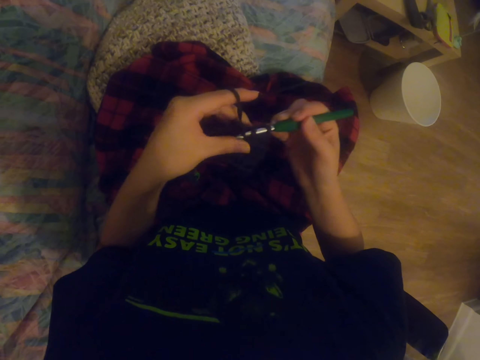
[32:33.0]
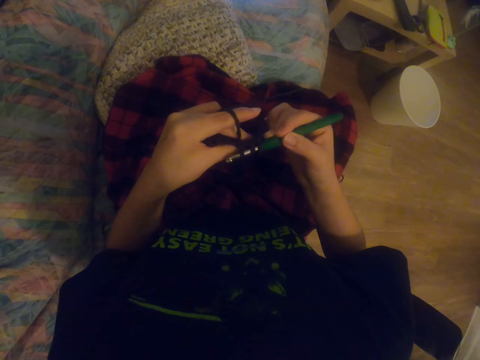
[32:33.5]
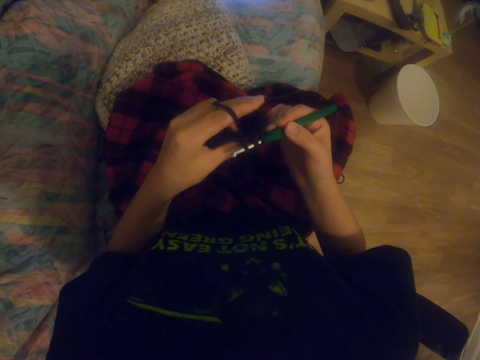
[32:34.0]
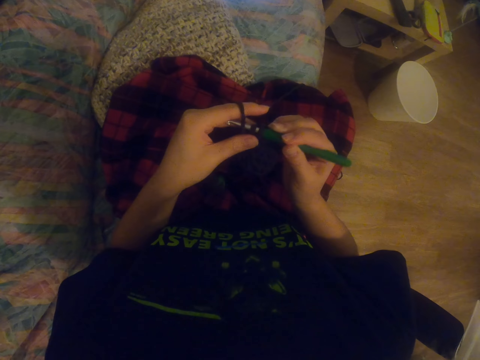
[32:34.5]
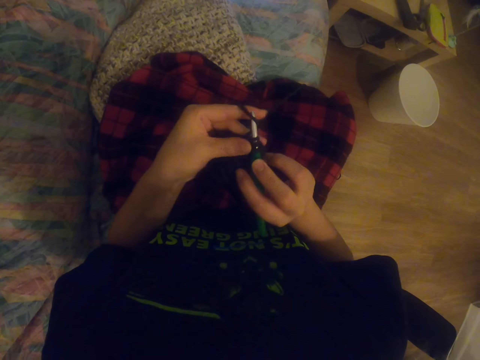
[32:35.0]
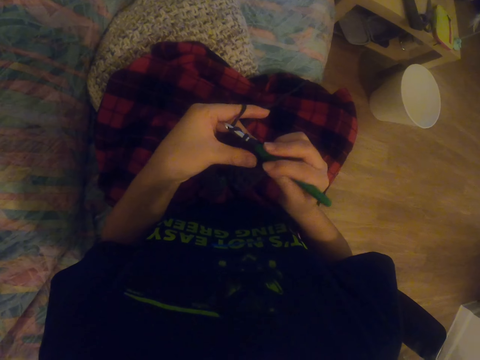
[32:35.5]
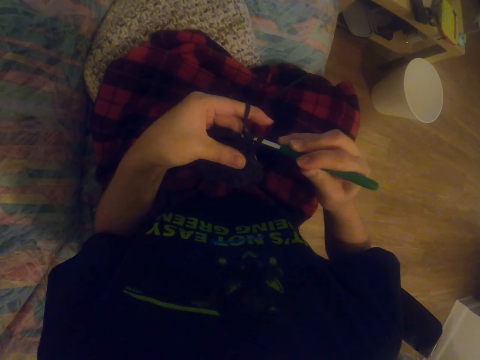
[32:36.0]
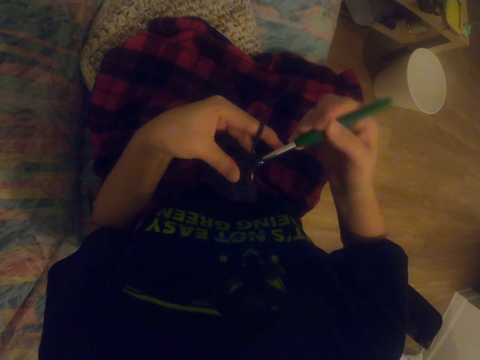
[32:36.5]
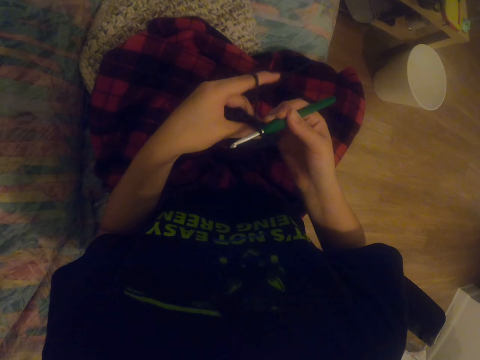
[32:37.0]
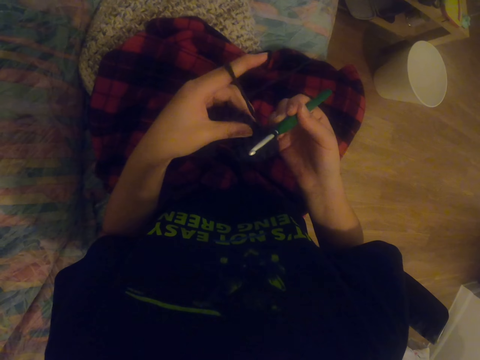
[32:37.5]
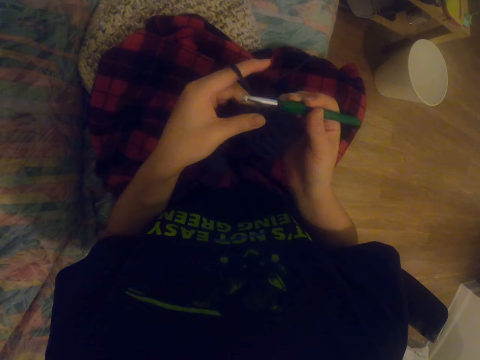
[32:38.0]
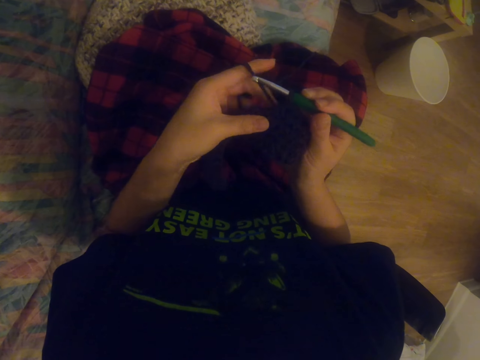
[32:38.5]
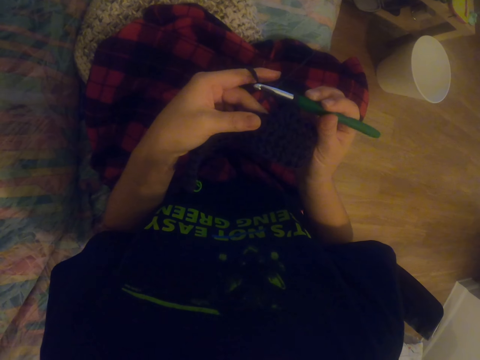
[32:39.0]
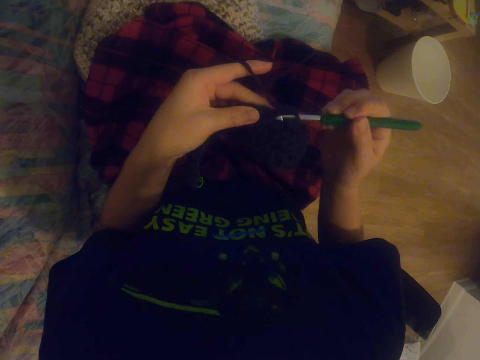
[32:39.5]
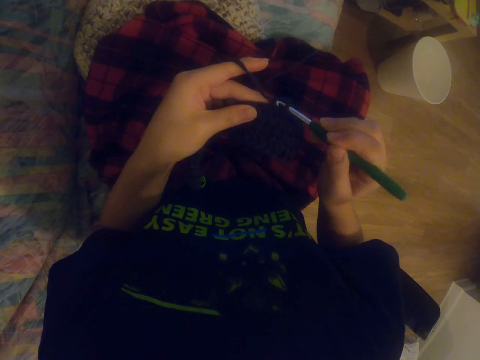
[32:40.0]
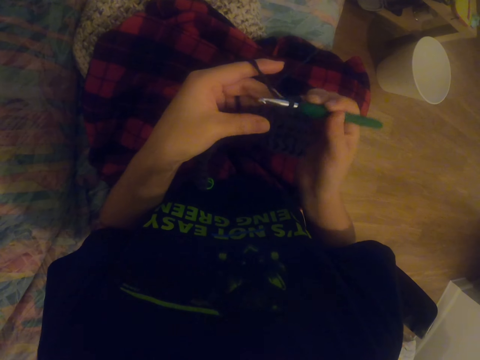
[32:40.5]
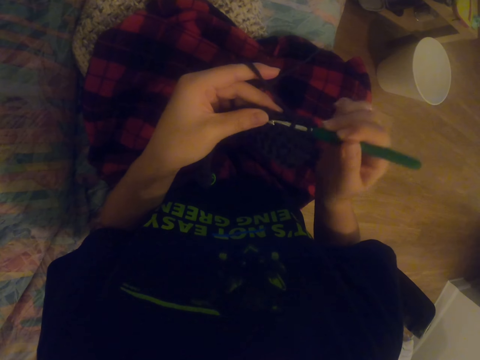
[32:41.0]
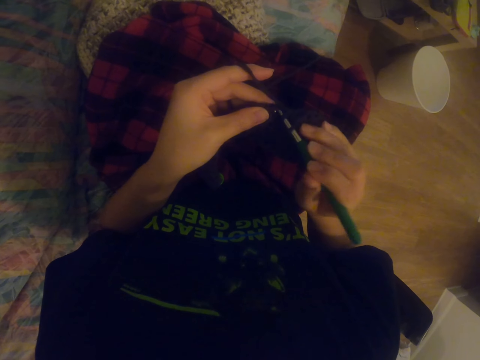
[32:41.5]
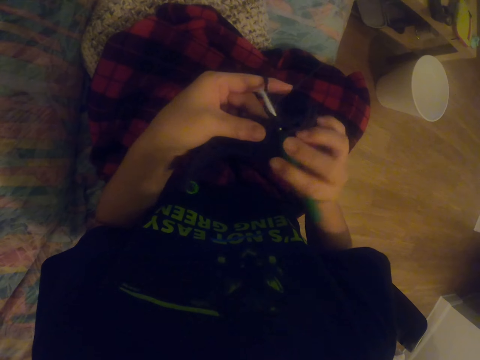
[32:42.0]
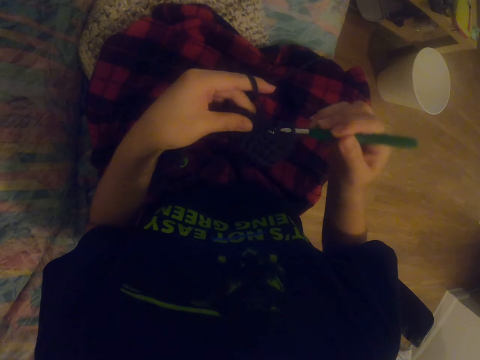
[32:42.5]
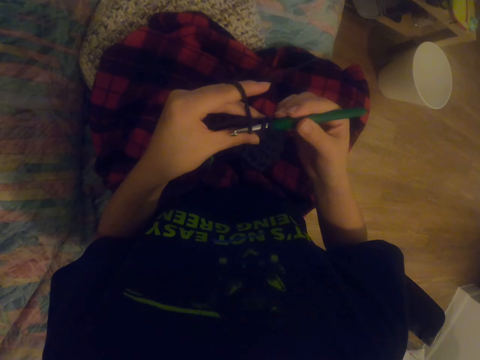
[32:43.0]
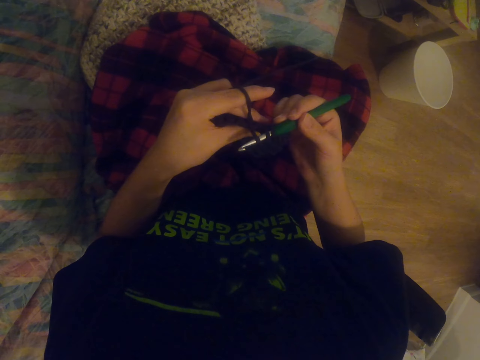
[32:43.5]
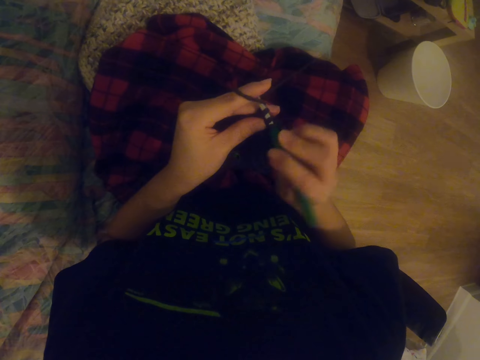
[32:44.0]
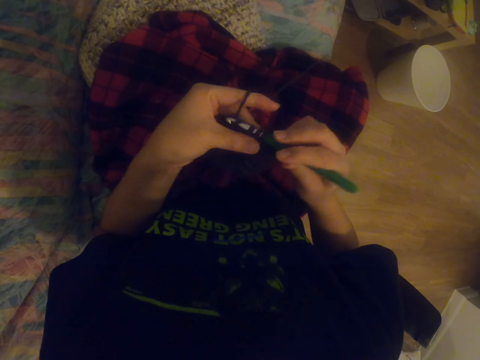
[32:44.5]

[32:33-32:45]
The camera wearer knits the garment with the knitting needle. They do so repeatedly.

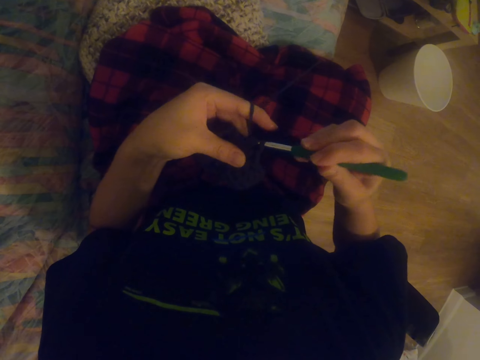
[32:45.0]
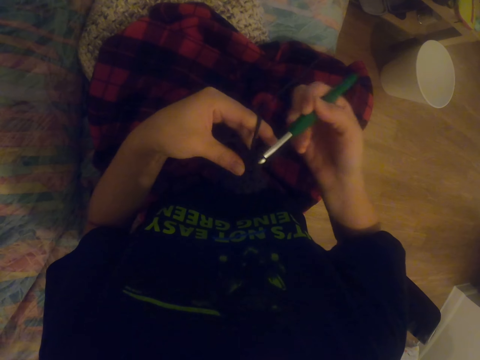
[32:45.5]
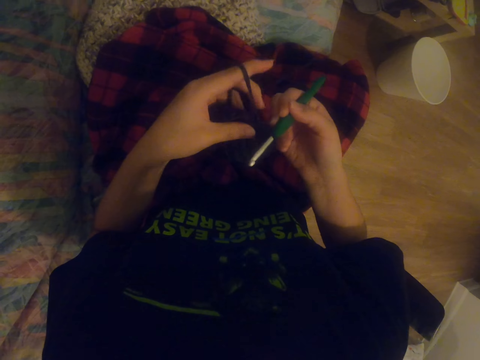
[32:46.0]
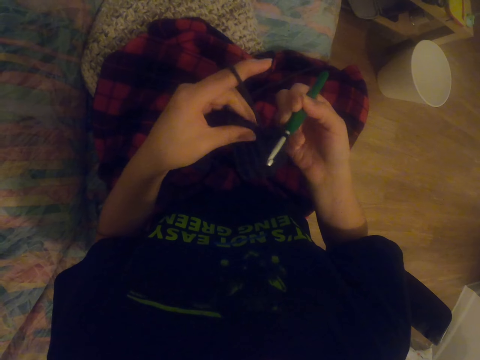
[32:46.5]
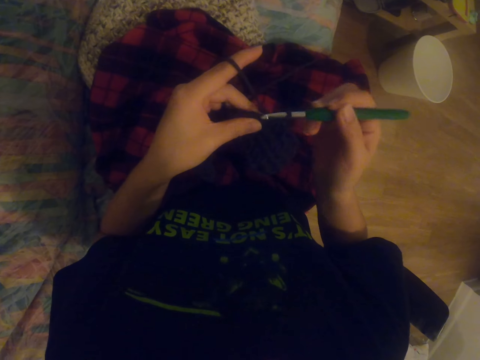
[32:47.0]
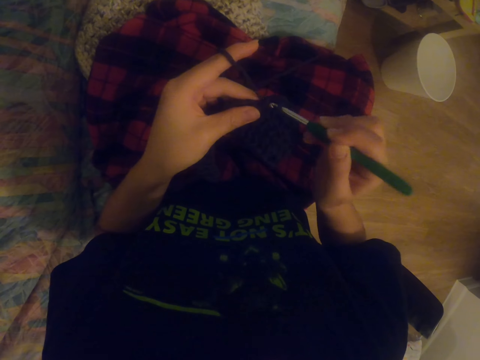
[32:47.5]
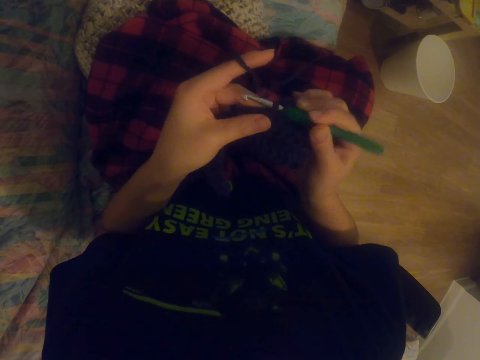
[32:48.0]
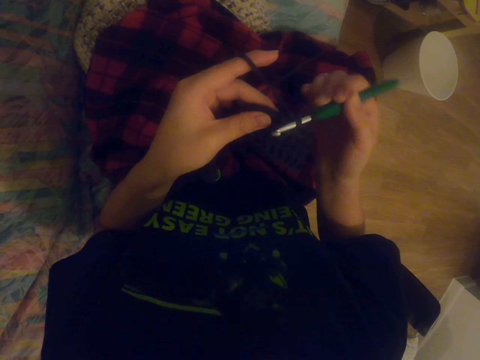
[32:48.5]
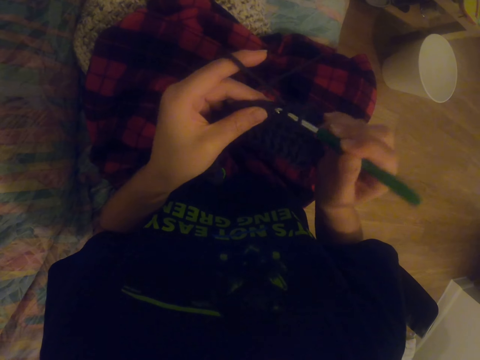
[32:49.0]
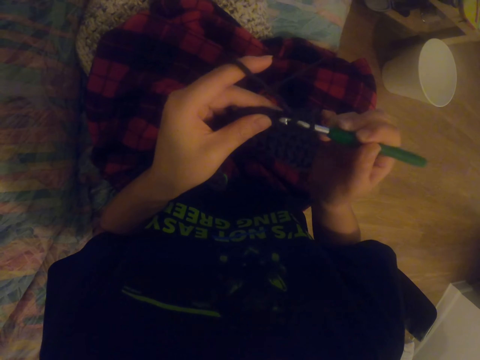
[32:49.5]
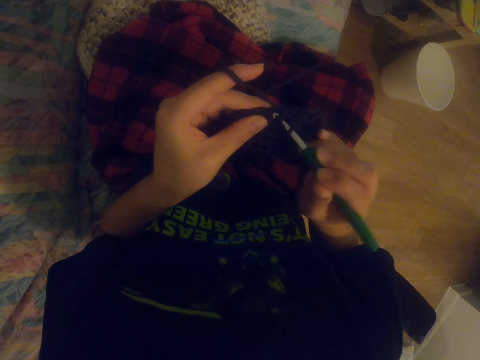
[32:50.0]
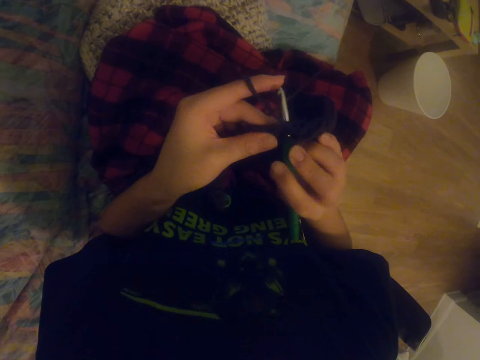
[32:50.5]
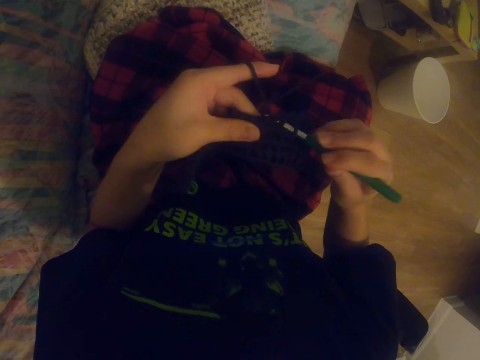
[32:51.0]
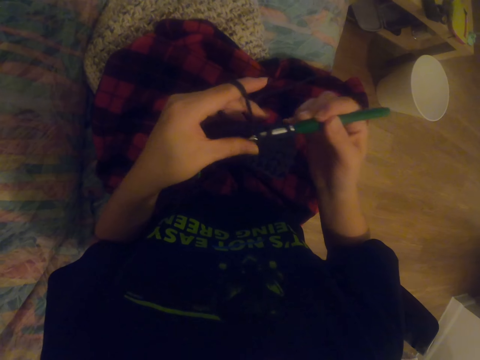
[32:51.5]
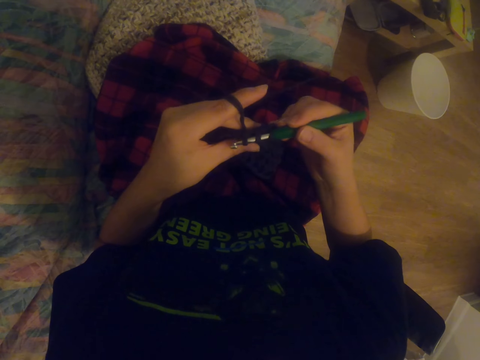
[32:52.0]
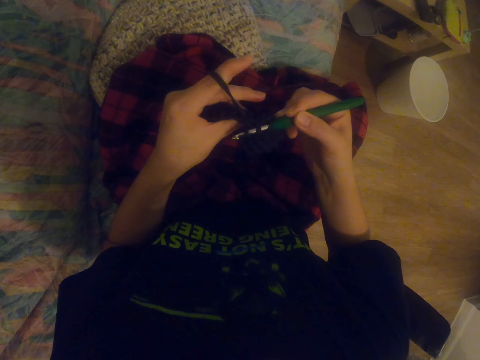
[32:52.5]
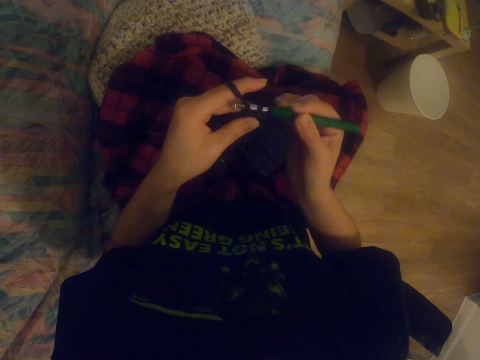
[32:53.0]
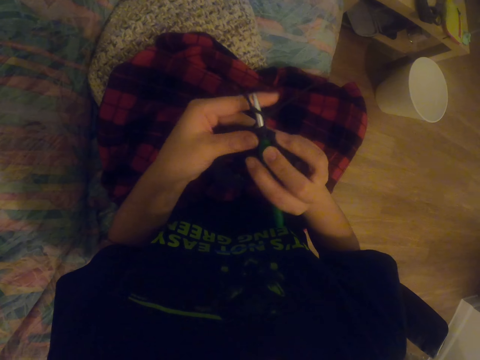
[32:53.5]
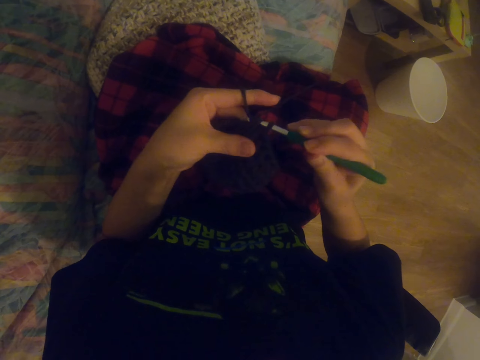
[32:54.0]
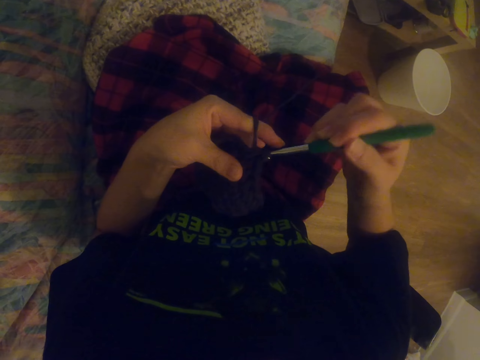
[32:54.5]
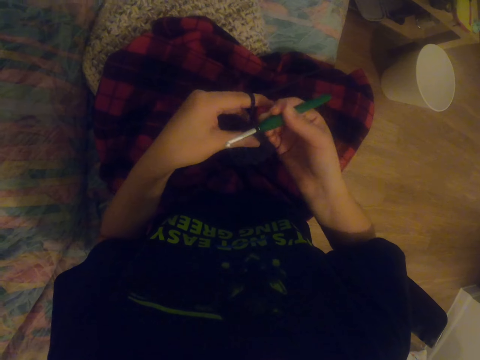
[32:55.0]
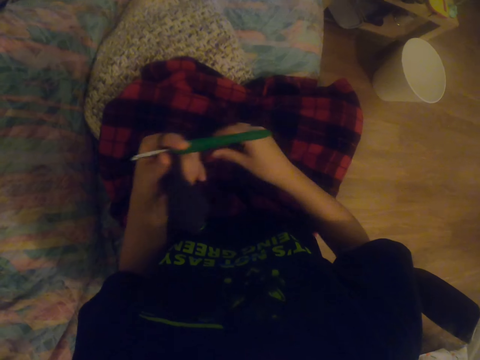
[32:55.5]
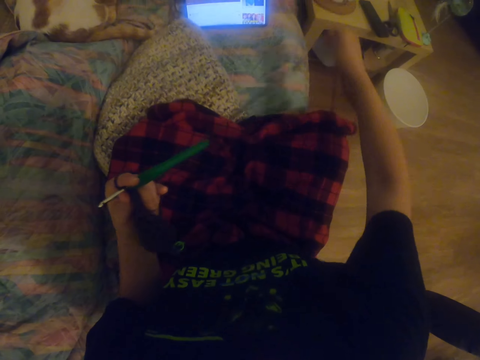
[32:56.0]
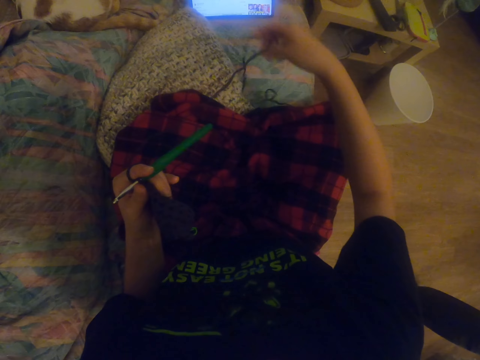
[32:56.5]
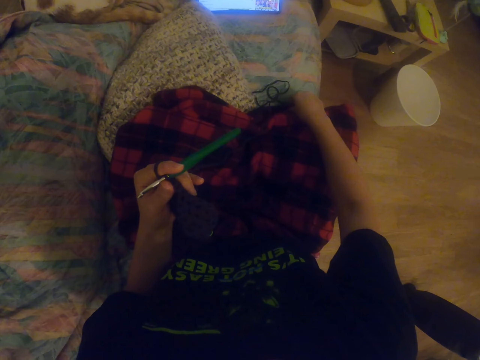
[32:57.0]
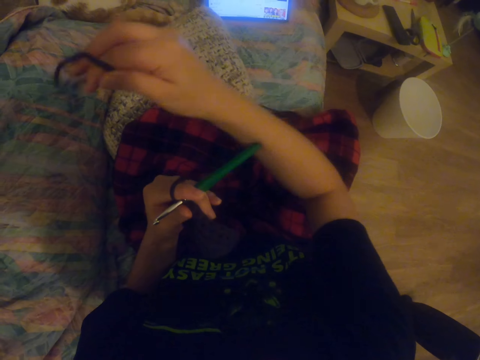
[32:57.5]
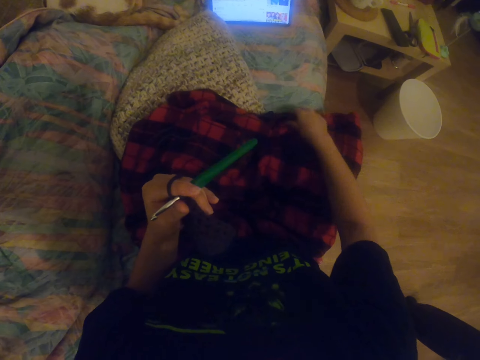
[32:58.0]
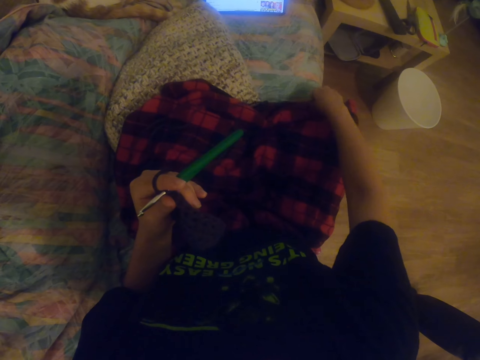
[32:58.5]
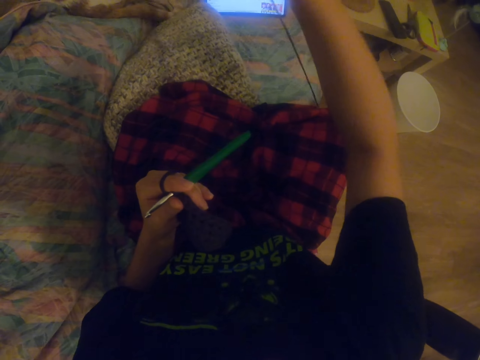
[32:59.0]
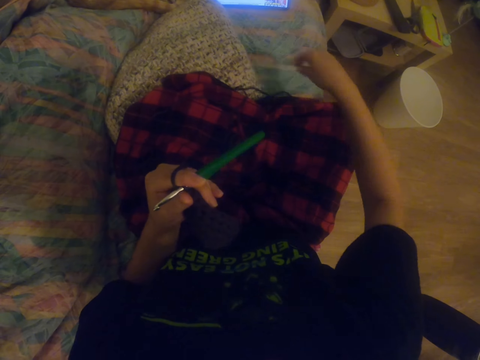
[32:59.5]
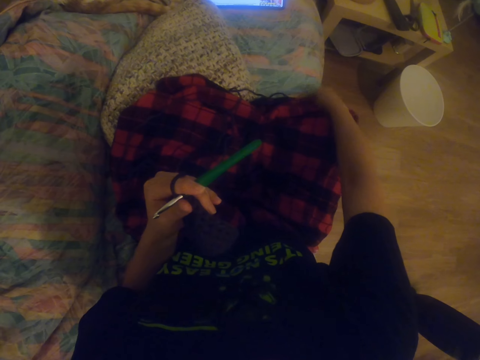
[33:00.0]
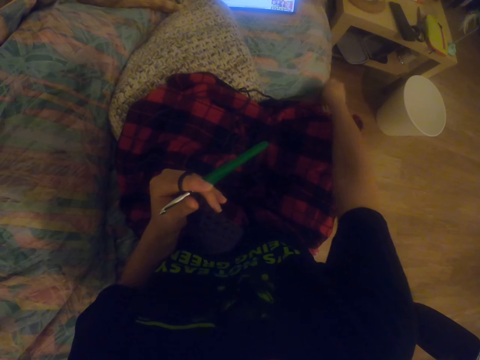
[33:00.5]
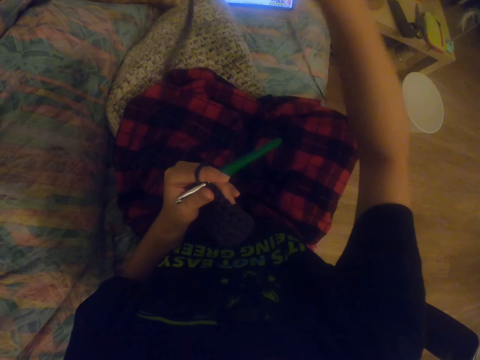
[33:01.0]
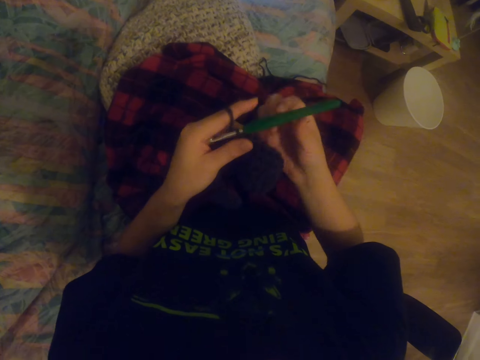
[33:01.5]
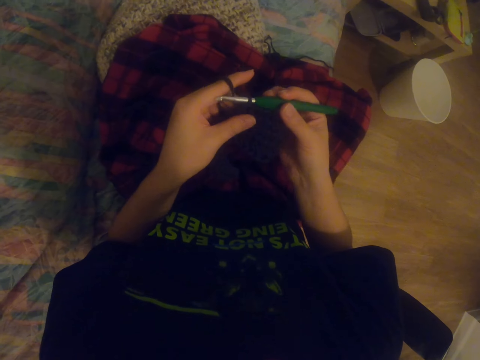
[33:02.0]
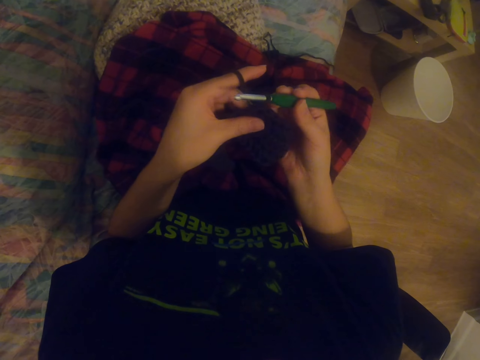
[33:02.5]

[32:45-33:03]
The camera wearer knits the garment with the knitting needle. They pull the knitting wool. They knit the garment with the knitting needle. They pull the knitting wool. They hold the yarn. They remove the yarn. They unfold the yarn. They knit the garment with the knitting needle. They hold the crochet hook.
